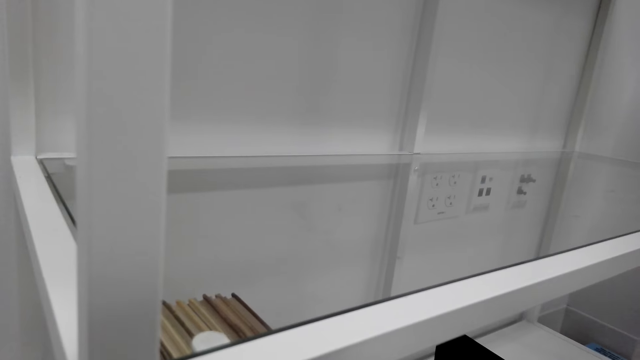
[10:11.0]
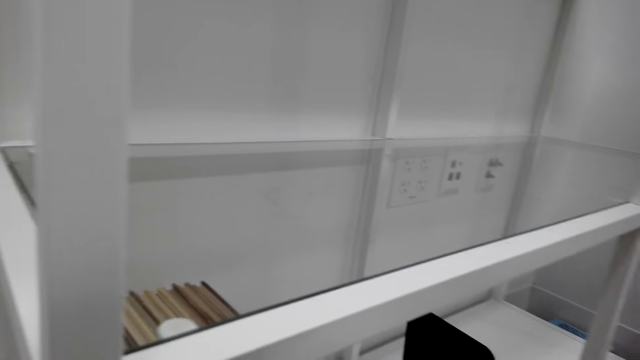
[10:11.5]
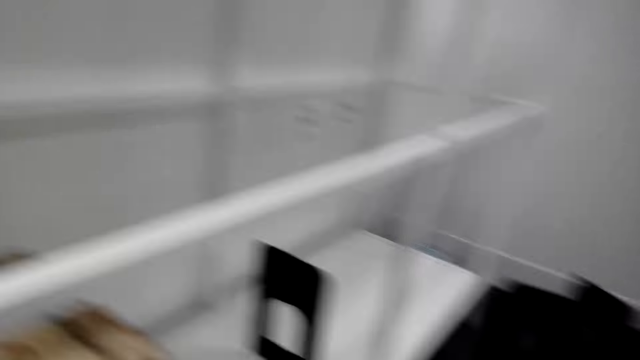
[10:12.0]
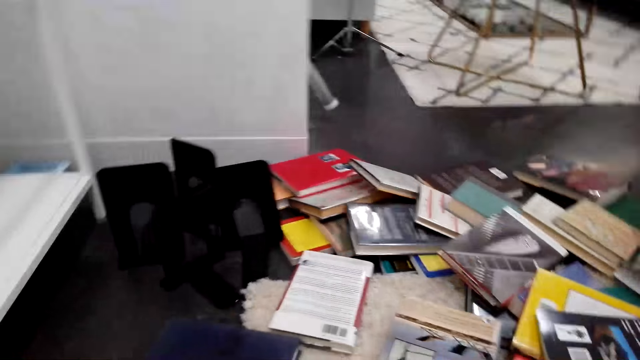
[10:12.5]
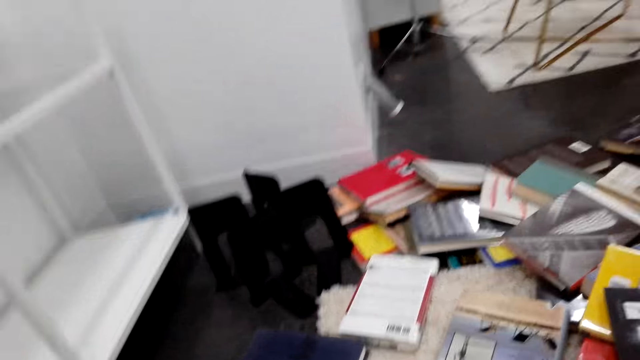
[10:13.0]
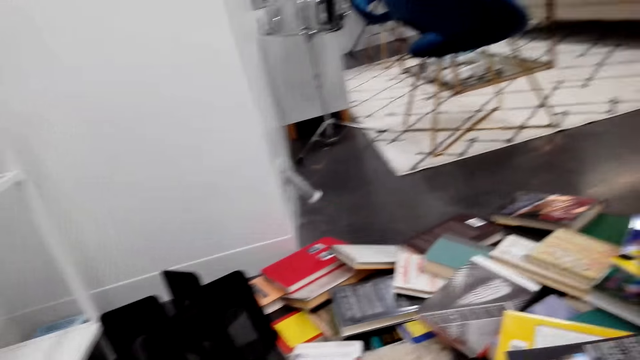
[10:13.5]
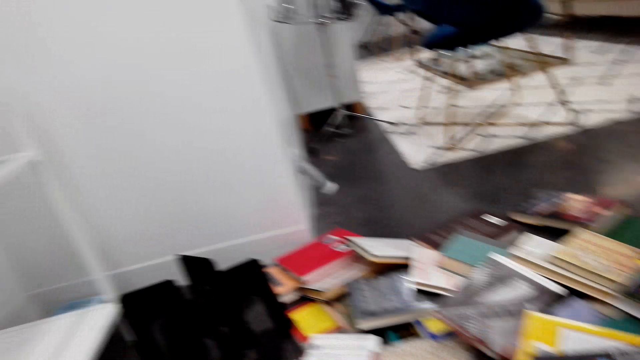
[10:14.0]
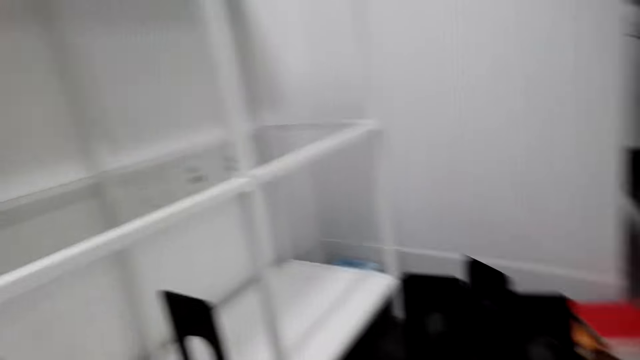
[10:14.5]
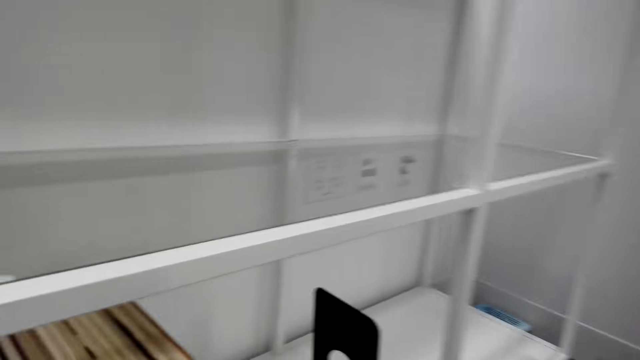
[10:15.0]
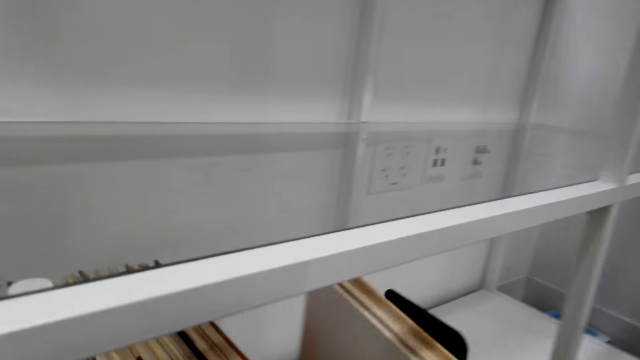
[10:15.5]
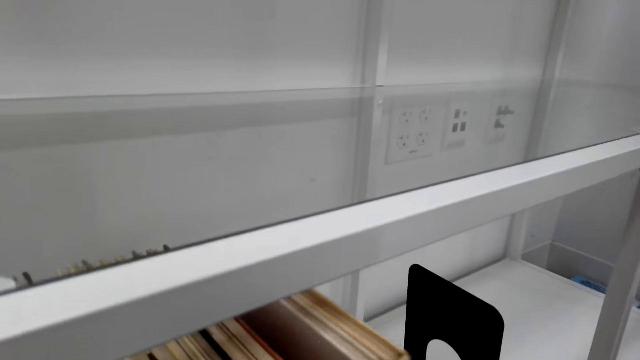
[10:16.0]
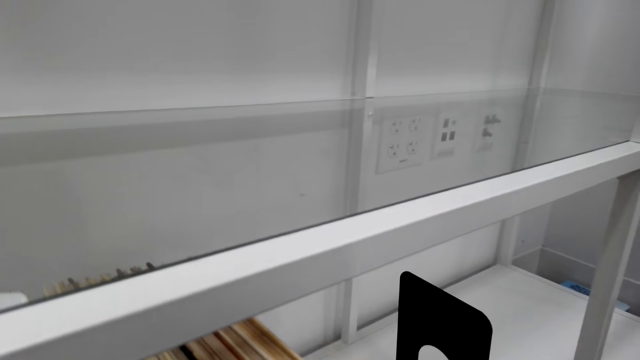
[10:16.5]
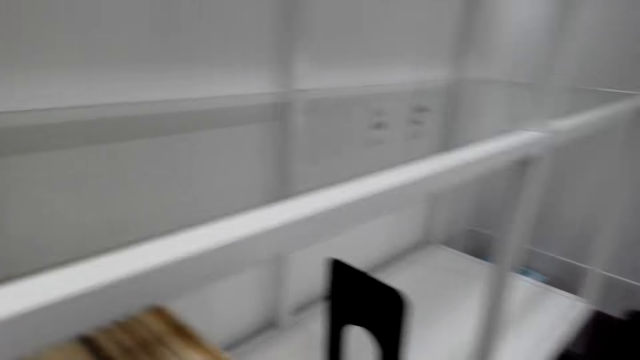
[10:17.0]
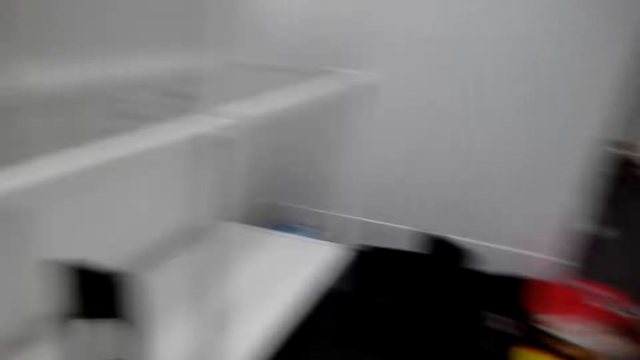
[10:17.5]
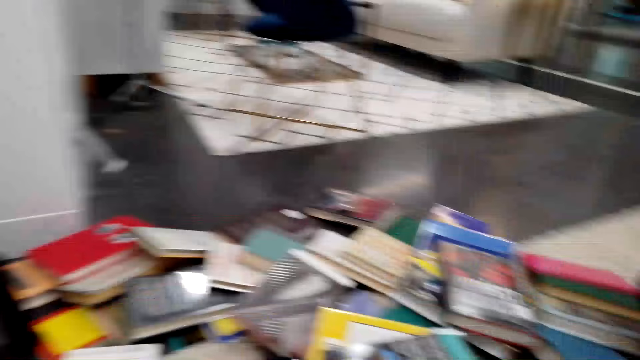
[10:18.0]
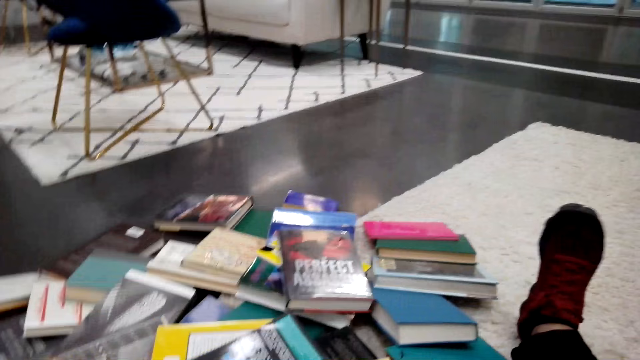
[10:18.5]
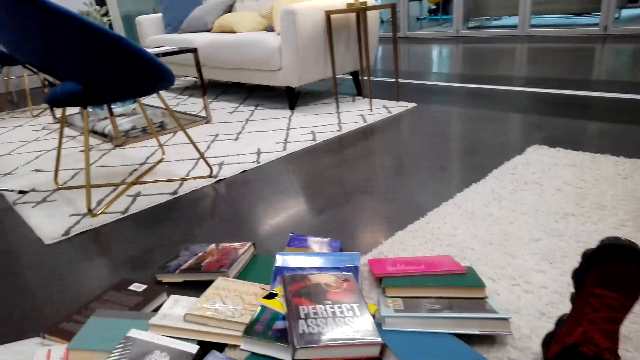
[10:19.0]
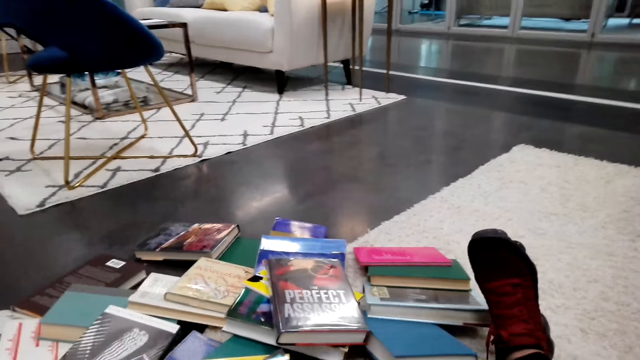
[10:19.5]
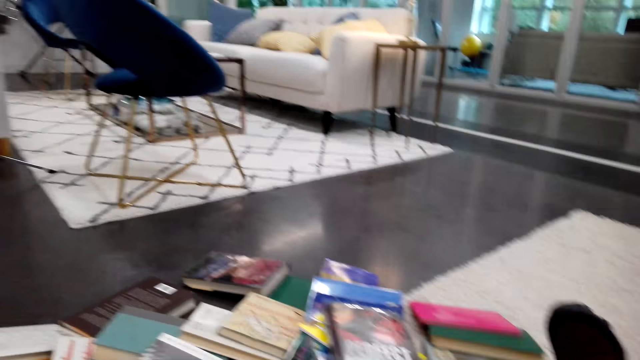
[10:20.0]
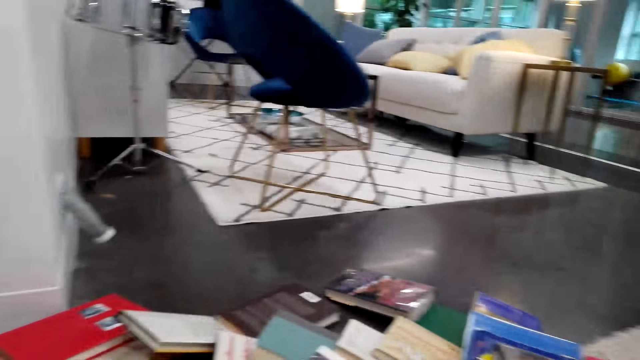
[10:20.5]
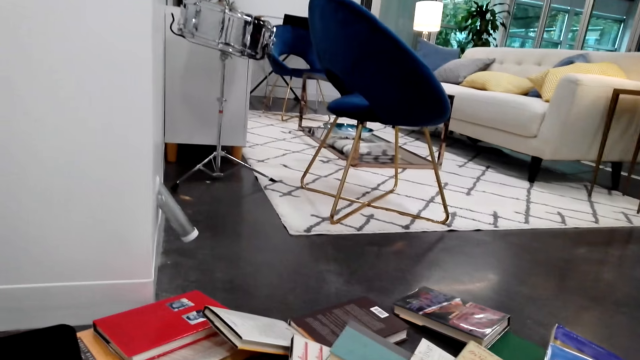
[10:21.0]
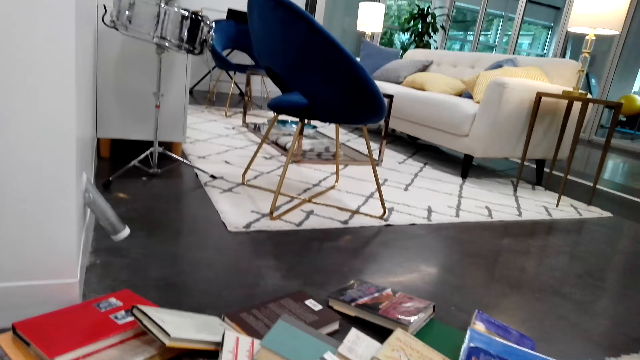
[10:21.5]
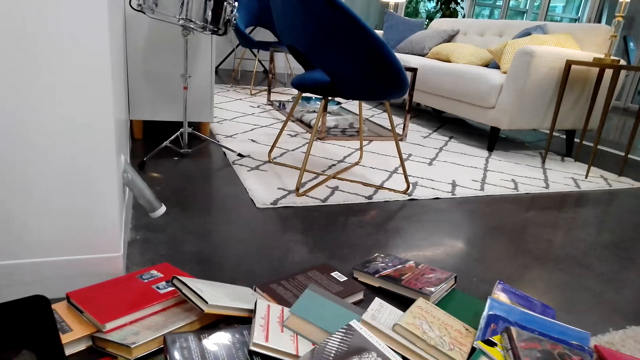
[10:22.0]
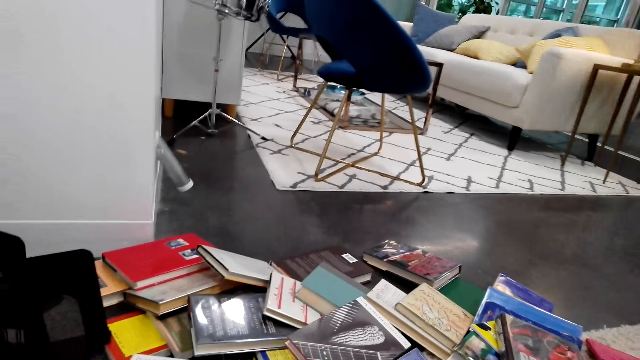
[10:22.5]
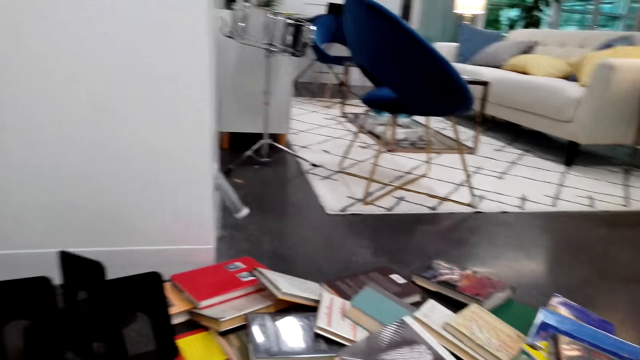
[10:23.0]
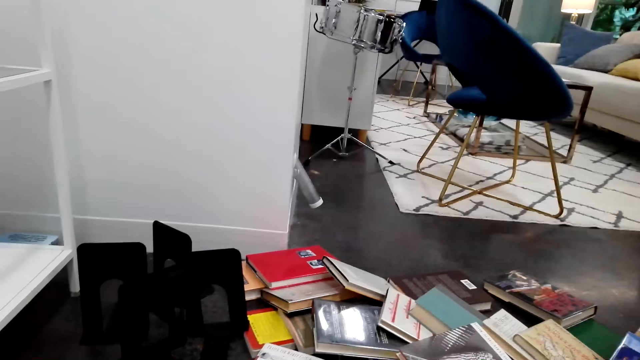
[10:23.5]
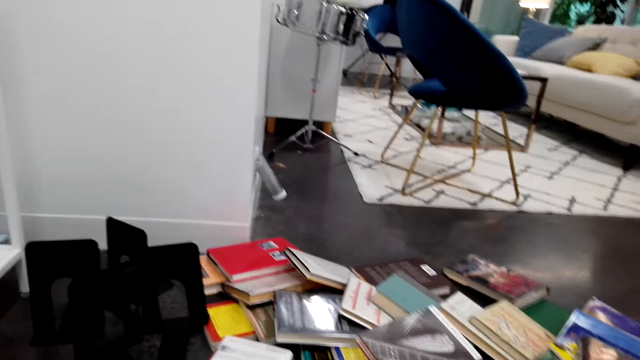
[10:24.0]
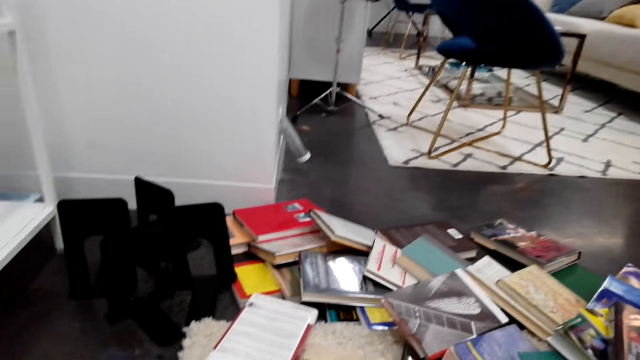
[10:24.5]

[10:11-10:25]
The camera wearer looks around the house floor. They pick a book from the floor and arrange the book on a shelf. They look around the house floor. They pick a book from the floor.

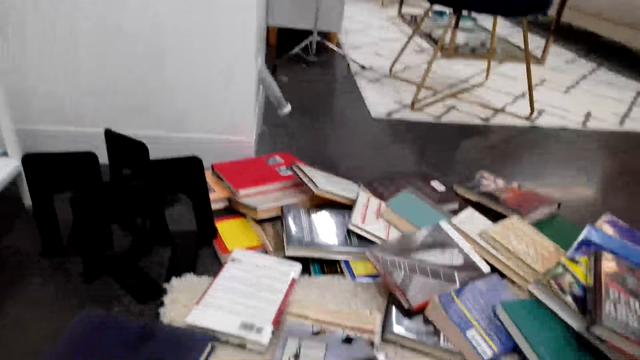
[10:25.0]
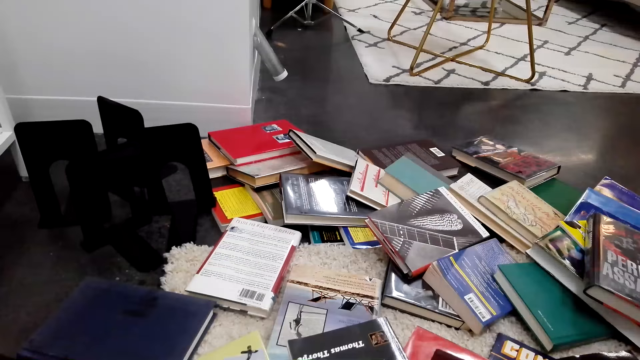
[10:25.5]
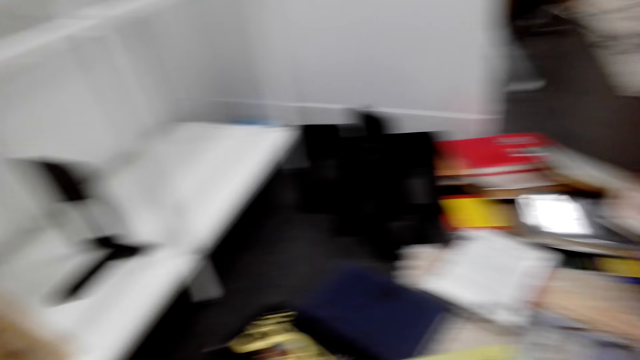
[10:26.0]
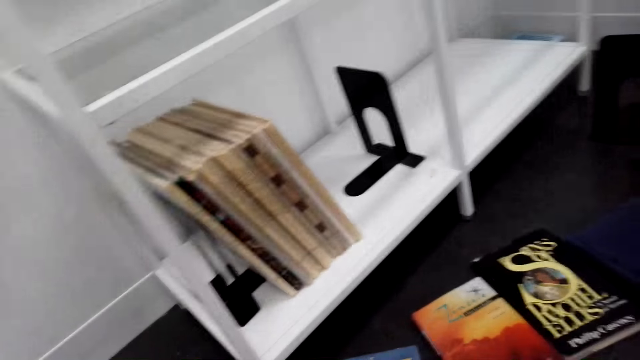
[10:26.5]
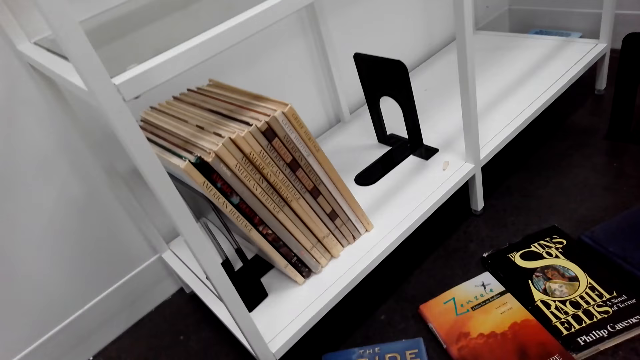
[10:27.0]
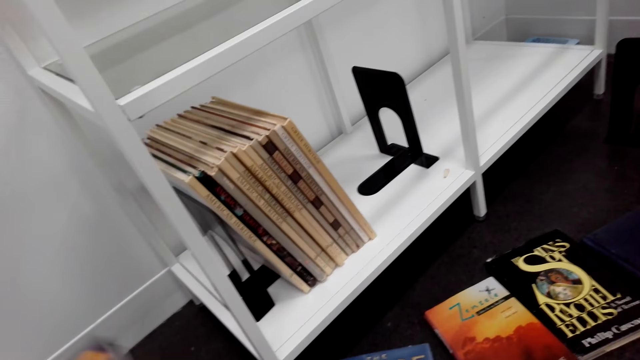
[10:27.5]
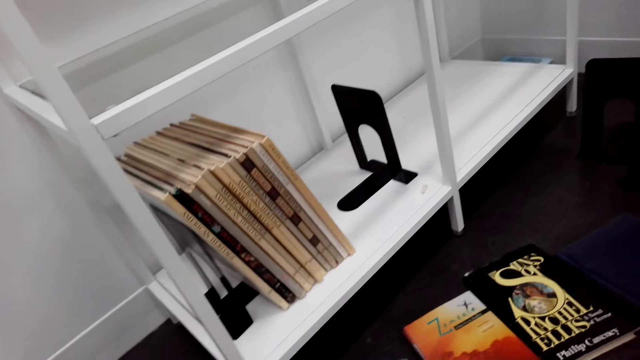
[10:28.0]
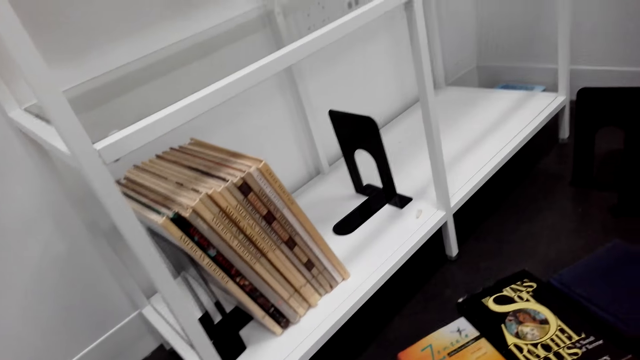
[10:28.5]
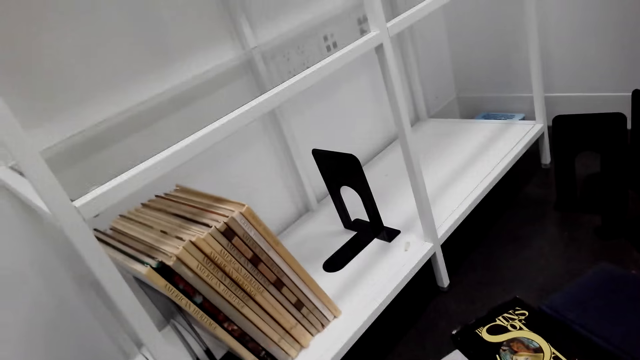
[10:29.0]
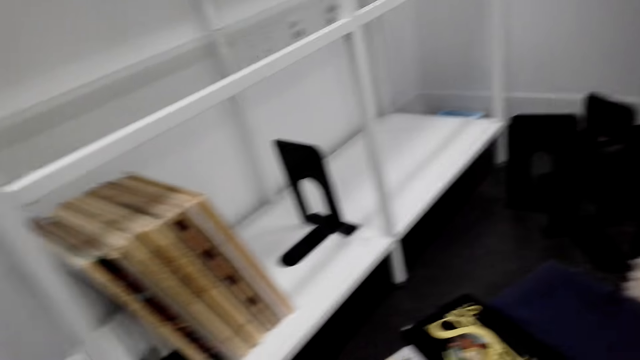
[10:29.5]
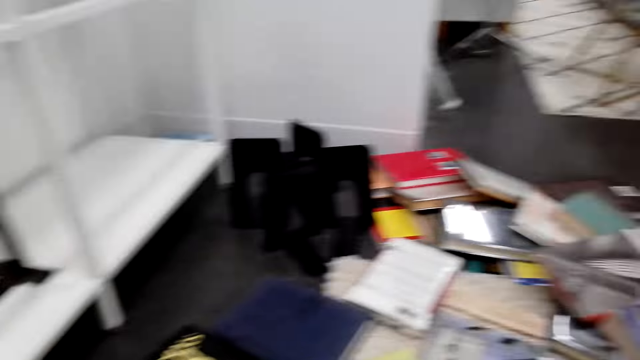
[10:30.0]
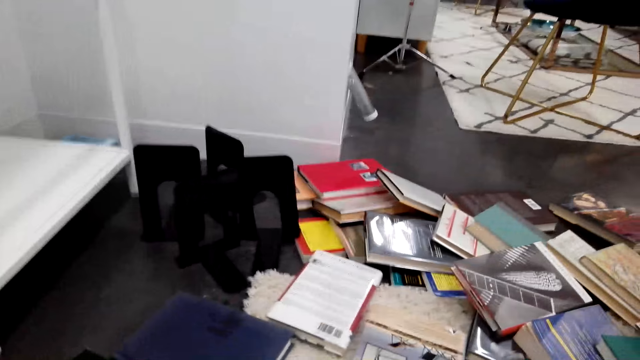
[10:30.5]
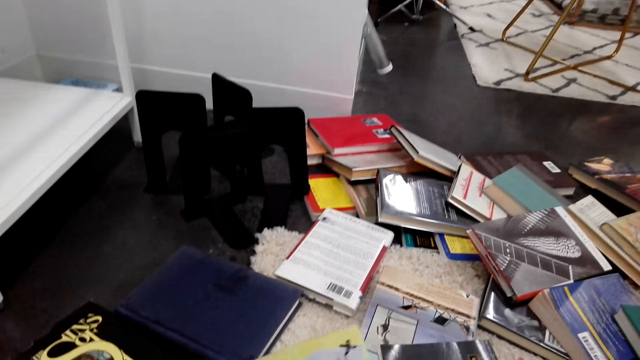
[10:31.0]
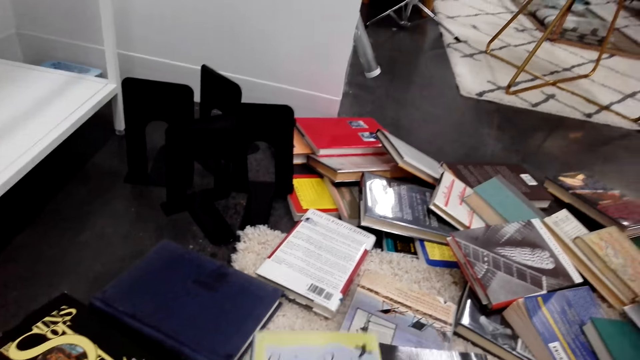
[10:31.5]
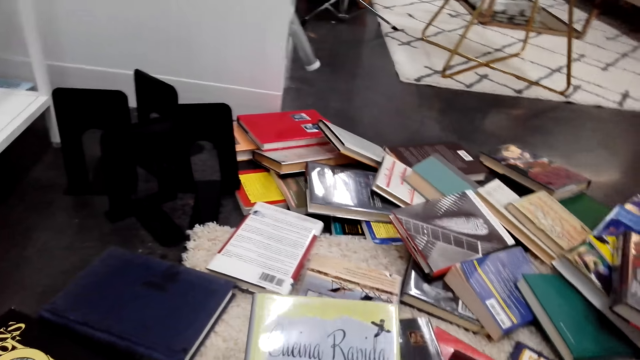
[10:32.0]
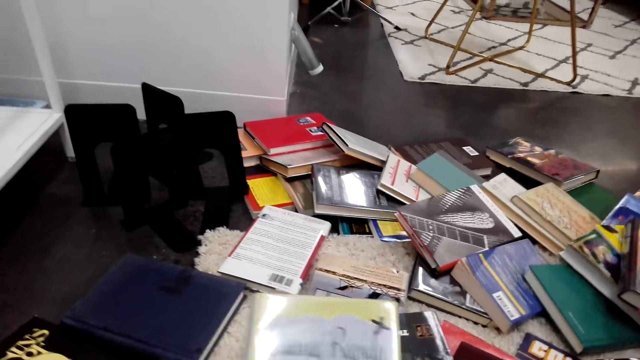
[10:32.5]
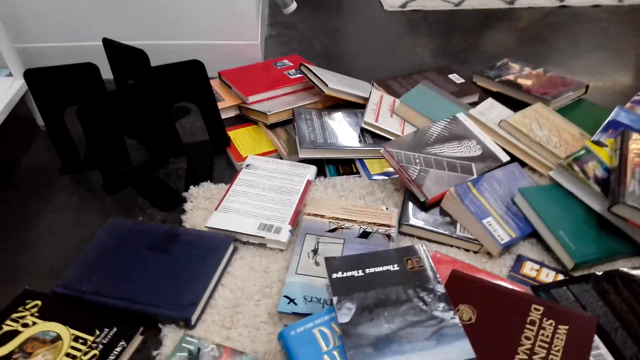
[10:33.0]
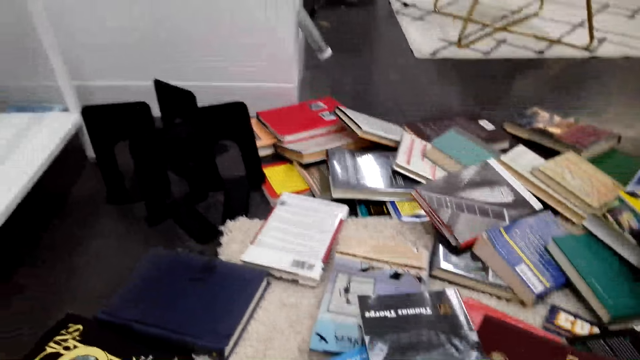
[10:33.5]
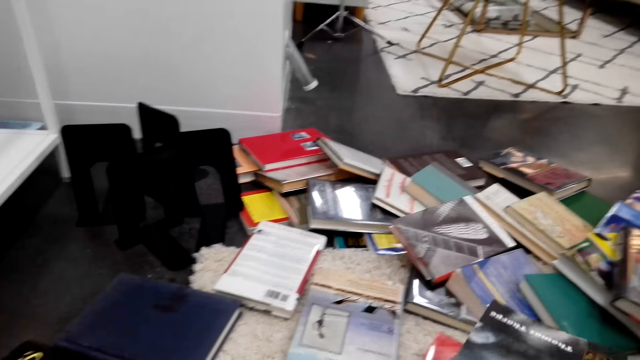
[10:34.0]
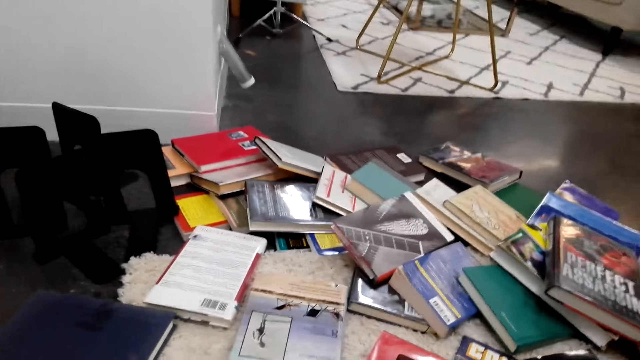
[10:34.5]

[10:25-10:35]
The camera wearer looks around the shelf. They look around the house floor. They pick up a book from the floor. They look at the book.
